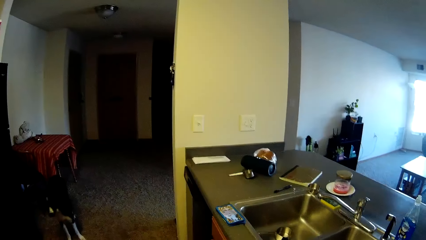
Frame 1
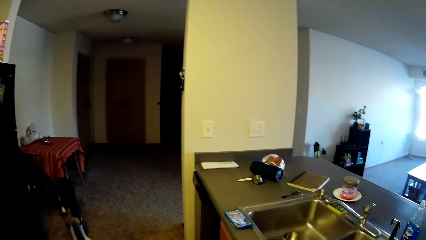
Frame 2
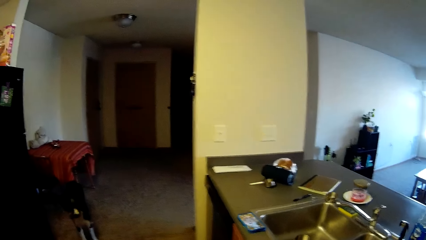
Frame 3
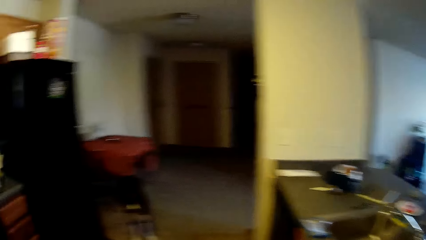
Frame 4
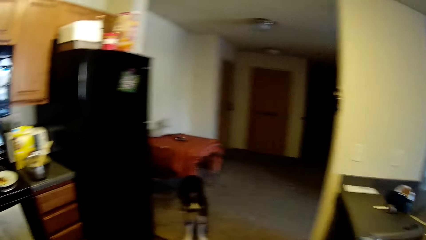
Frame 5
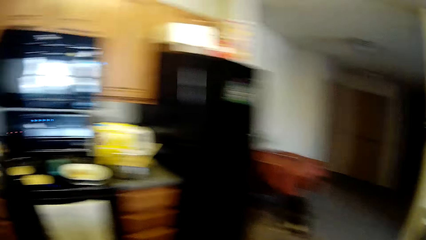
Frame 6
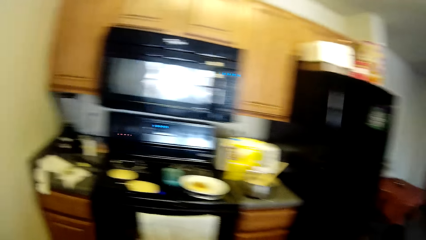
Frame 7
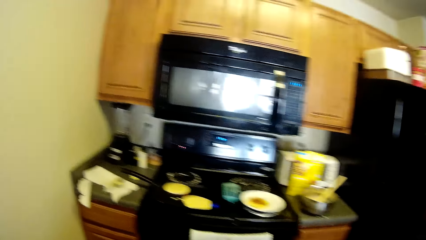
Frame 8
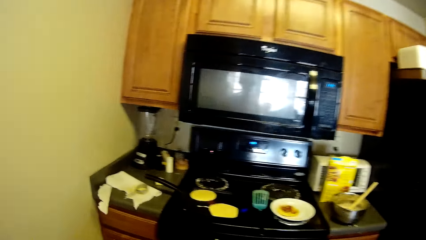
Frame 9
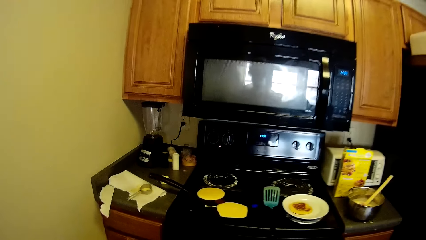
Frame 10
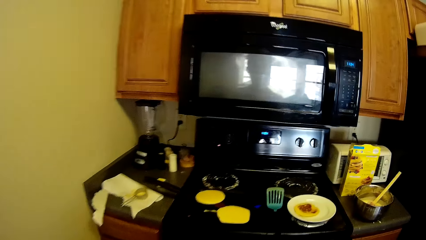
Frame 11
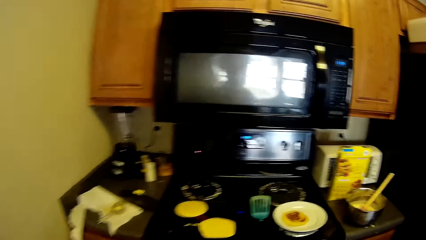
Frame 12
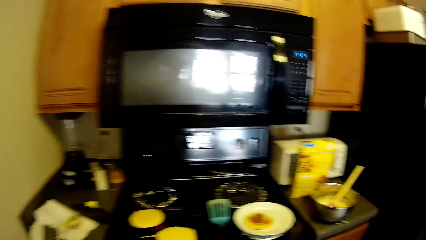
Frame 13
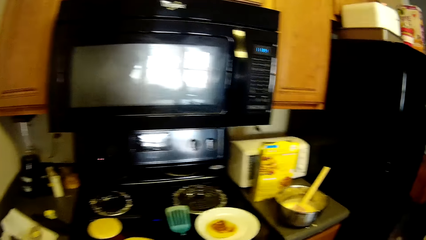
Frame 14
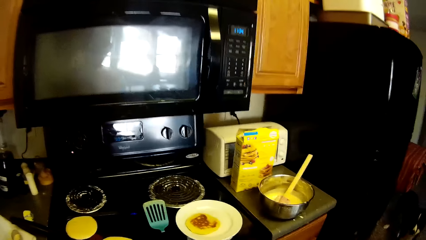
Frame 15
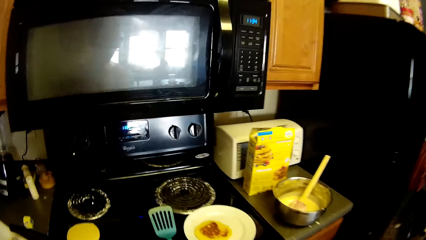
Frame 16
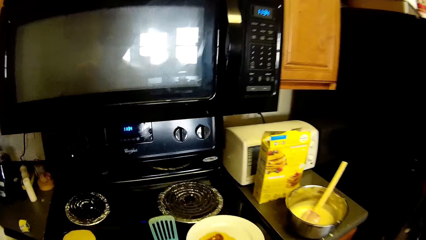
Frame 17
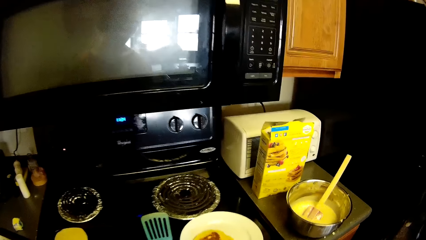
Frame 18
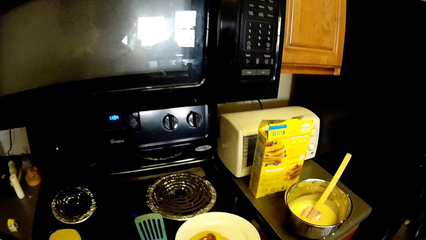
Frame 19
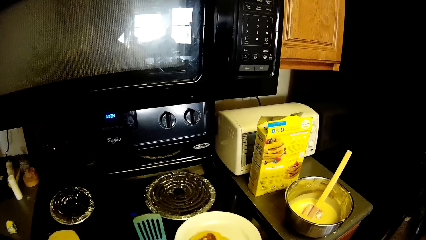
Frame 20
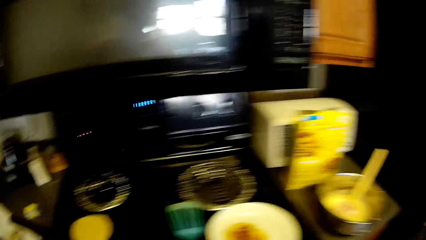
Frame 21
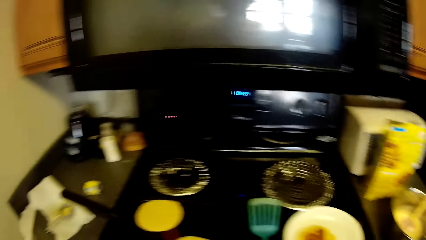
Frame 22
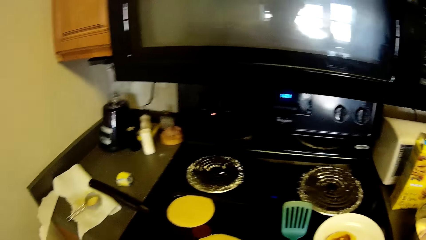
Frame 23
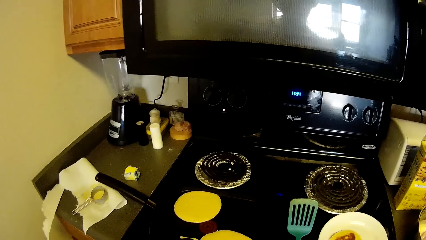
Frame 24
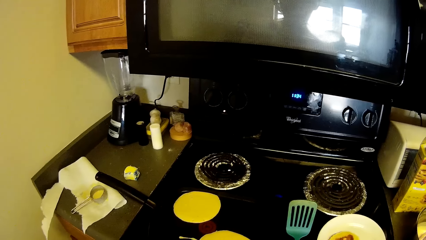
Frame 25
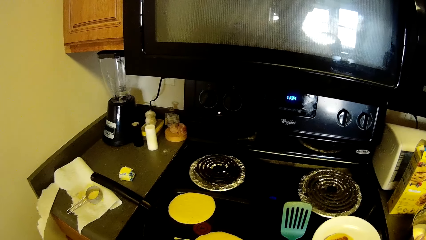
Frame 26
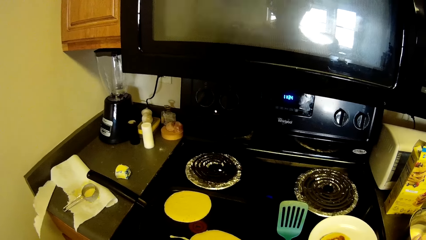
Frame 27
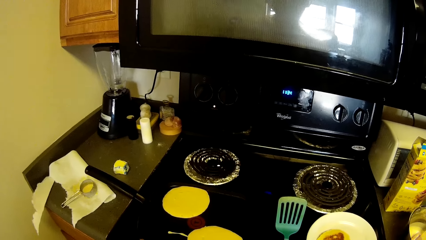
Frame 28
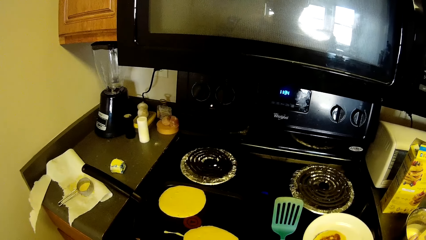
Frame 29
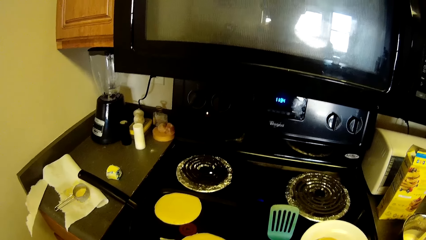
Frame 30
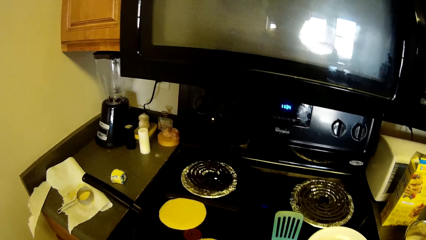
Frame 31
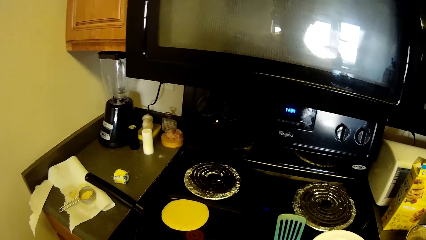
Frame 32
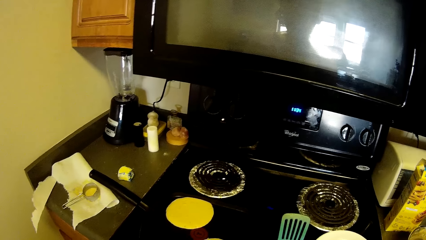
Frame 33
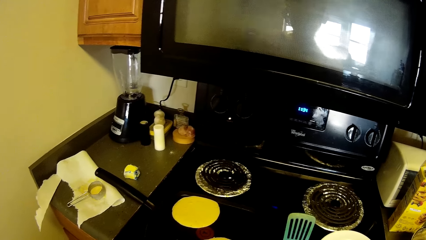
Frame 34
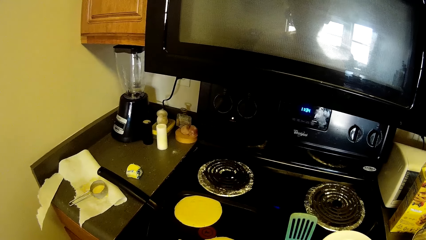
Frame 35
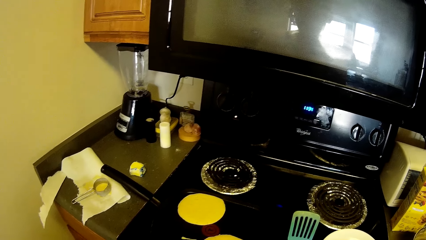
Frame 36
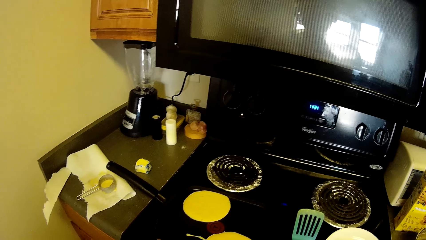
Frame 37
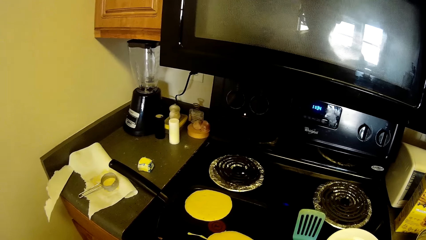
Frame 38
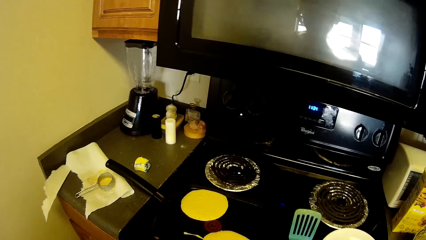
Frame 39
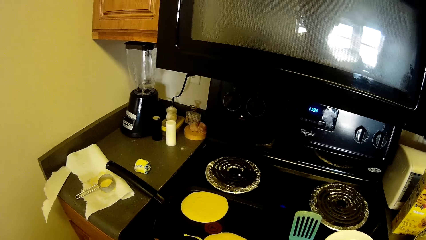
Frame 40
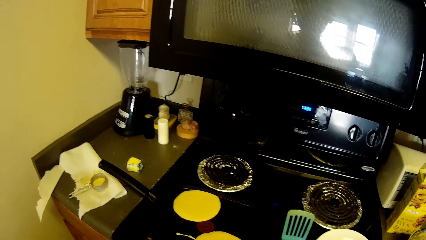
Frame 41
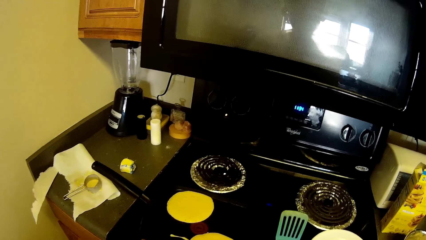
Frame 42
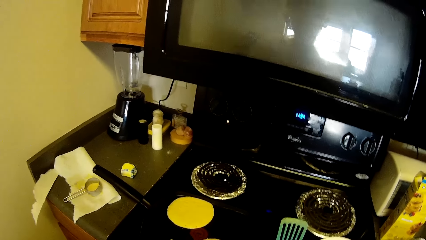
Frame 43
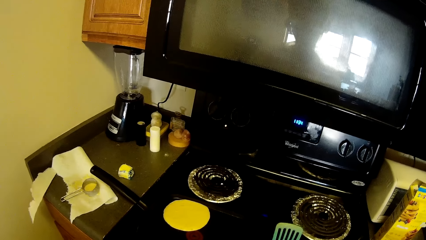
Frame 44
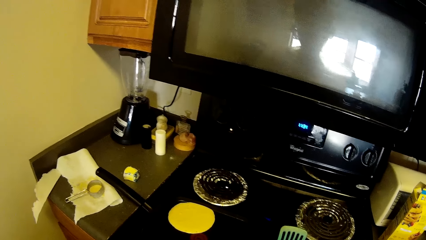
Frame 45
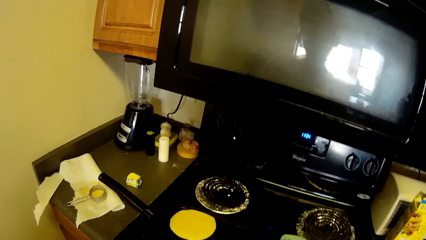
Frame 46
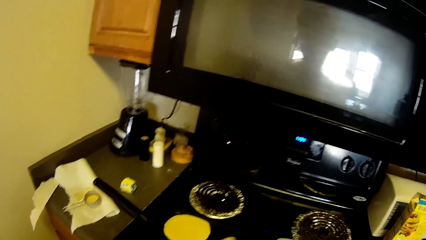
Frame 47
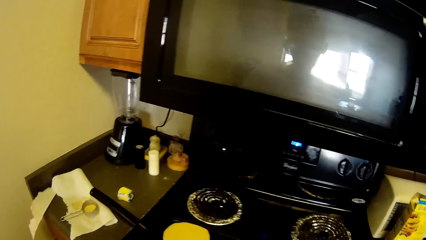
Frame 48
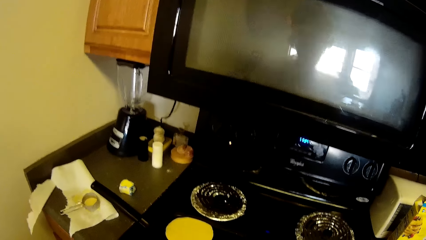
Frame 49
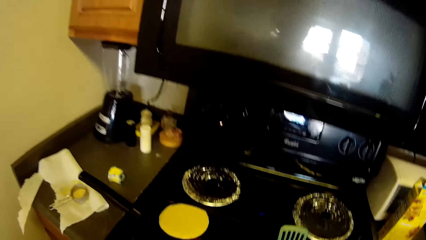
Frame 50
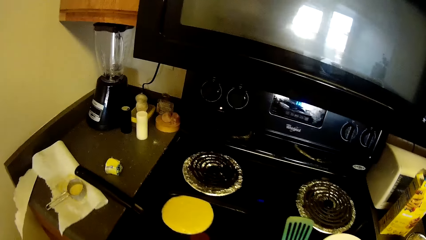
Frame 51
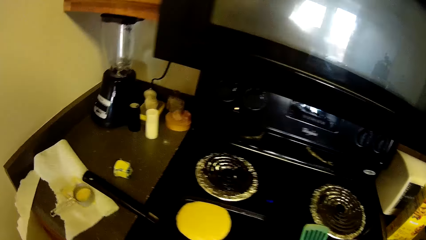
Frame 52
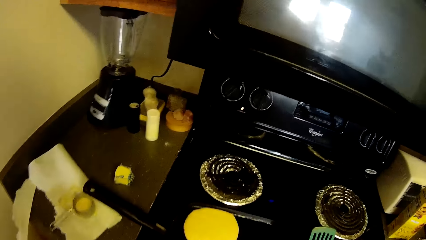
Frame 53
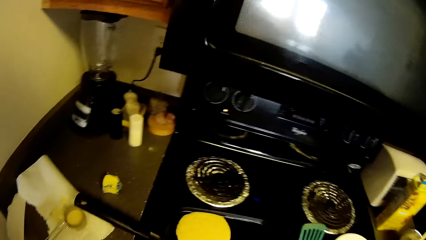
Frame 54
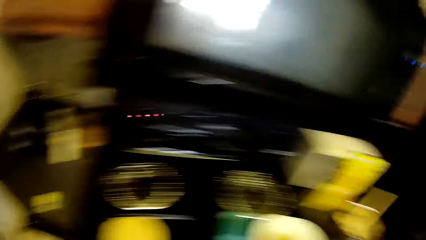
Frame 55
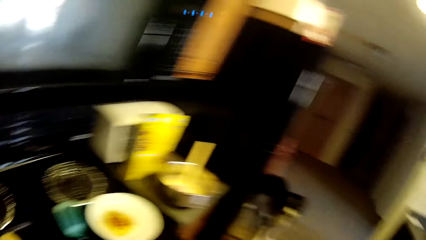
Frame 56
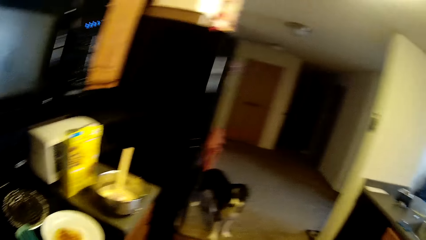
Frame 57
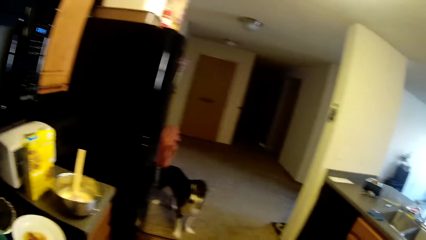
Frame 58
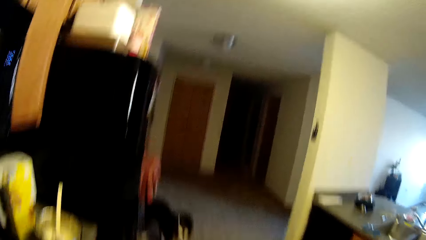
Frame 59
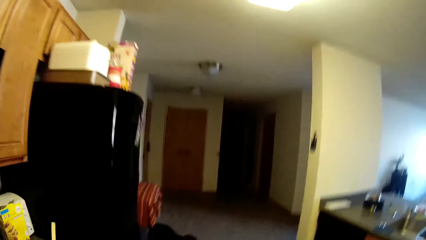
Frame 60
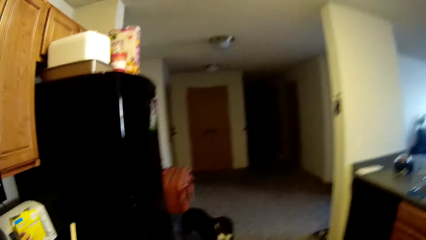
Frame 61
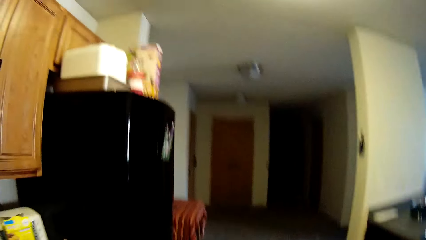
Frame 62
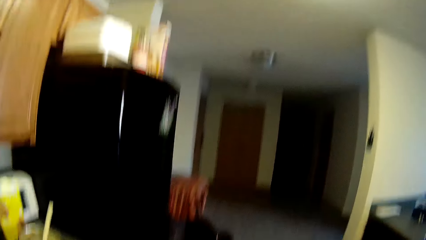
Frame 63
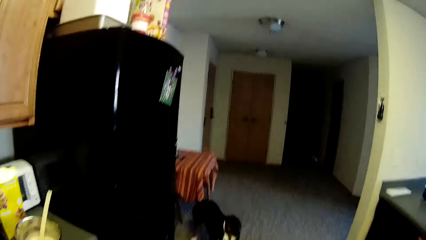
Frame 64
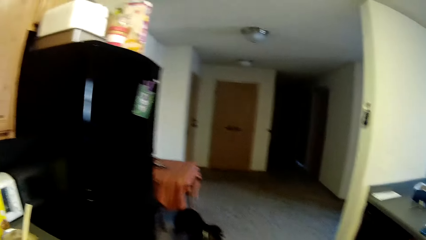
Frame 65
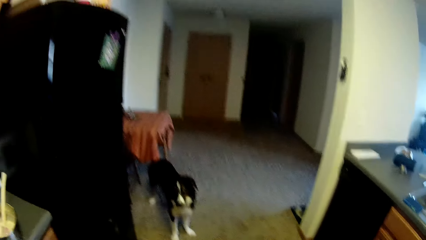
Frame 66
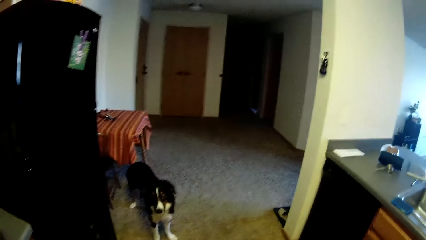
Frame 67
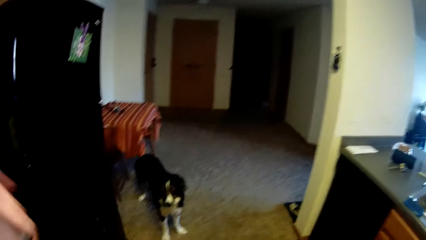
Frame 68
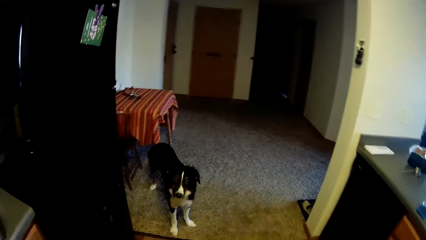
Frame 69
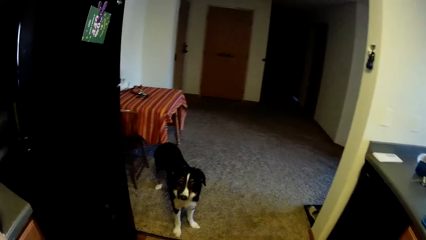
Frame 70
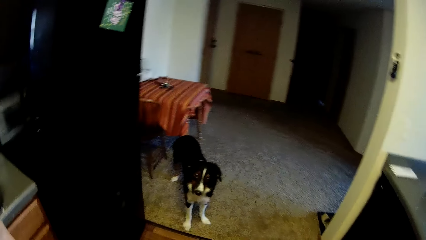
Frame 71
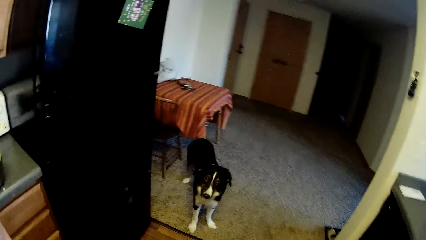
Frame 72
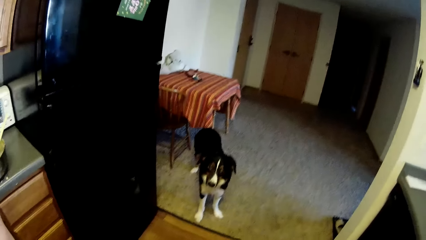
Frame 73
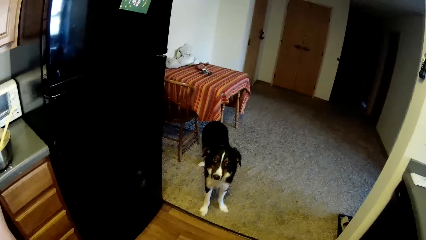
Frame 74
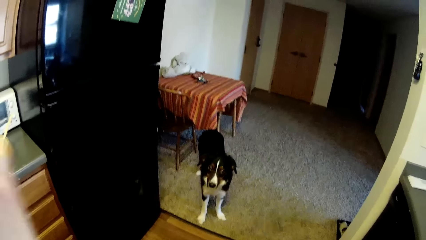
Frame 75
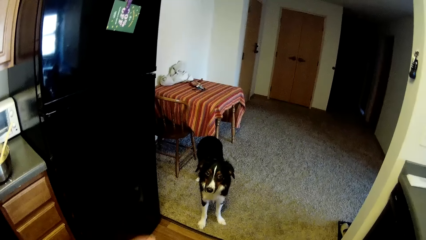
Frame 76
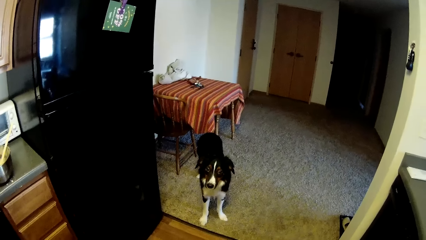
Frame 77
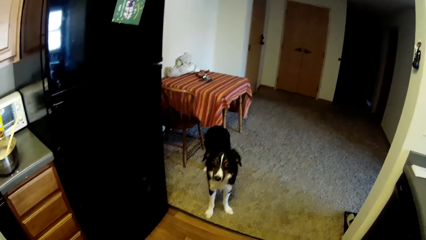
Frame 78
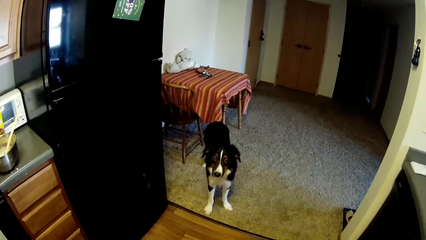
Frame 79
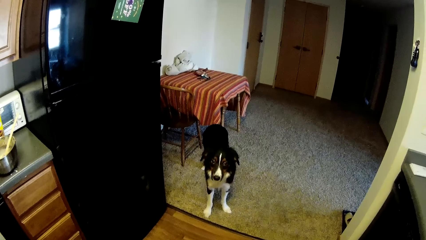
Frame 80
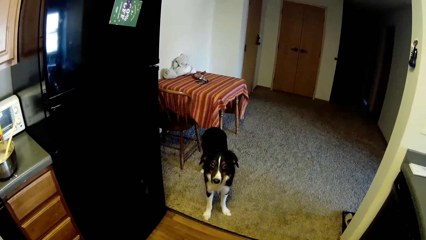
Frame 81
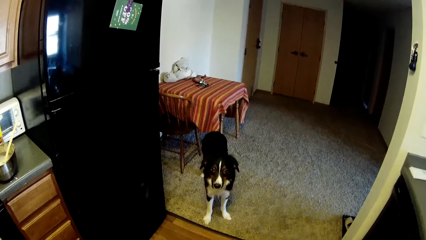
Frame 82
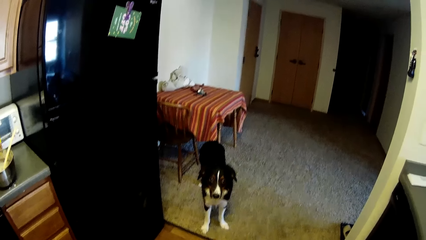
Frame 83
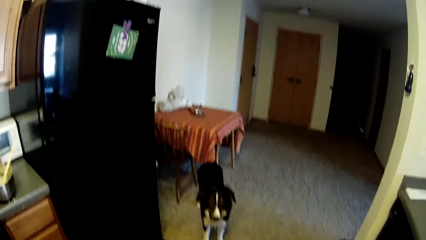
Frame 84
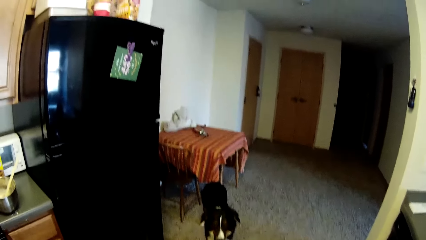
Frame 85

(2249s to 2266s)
The camera wearer moves towards the cooker. He looks around a kitchen. He walks around a room. He moves towards his dog. He touches his head camera.
